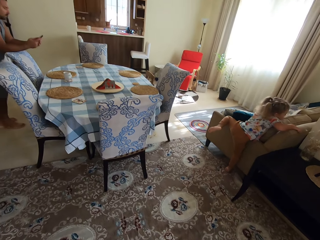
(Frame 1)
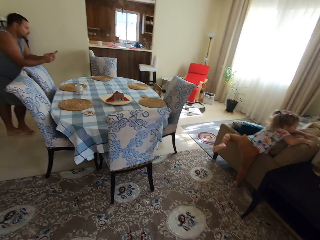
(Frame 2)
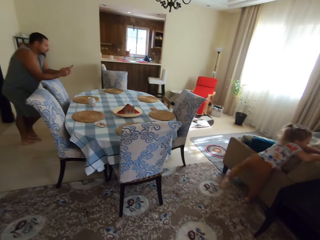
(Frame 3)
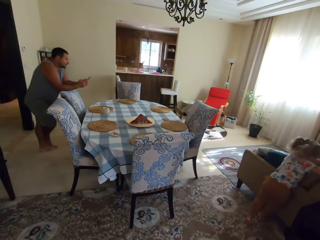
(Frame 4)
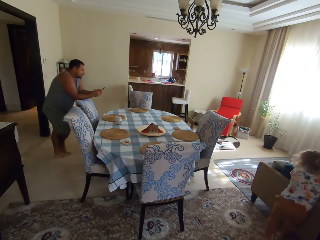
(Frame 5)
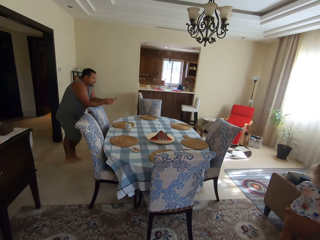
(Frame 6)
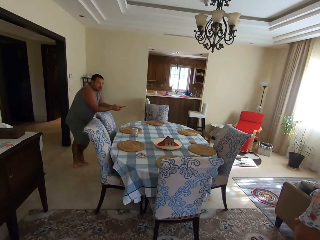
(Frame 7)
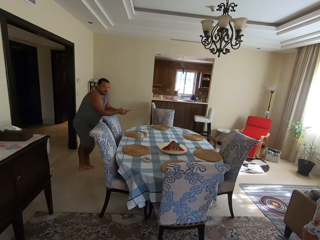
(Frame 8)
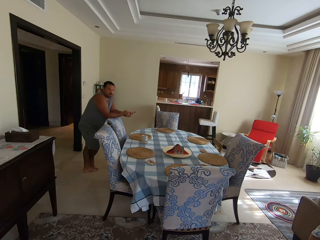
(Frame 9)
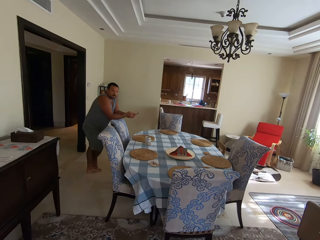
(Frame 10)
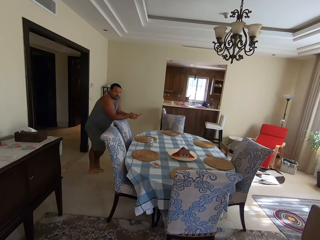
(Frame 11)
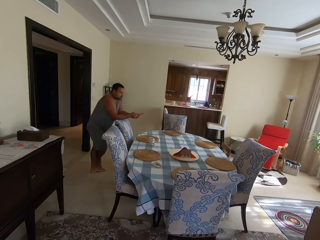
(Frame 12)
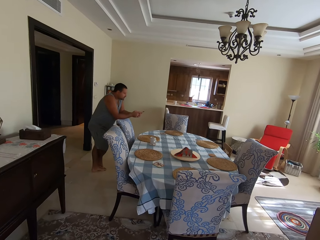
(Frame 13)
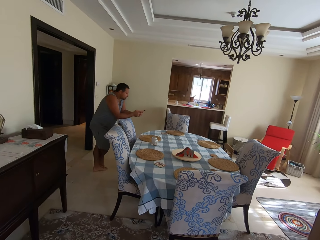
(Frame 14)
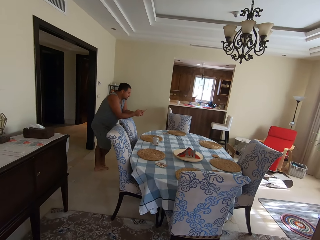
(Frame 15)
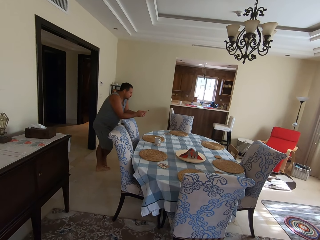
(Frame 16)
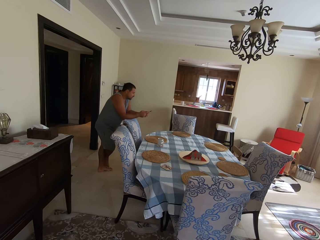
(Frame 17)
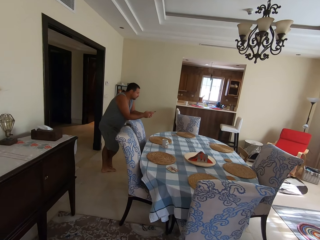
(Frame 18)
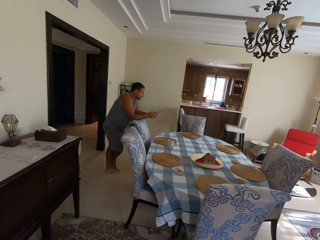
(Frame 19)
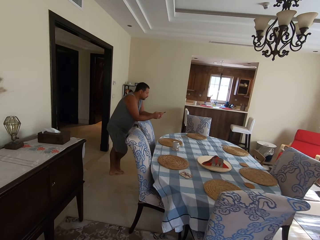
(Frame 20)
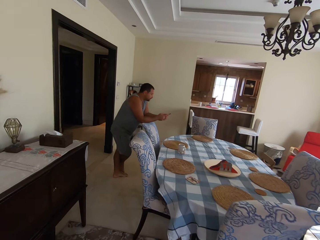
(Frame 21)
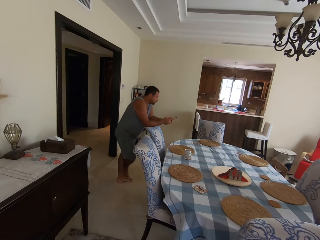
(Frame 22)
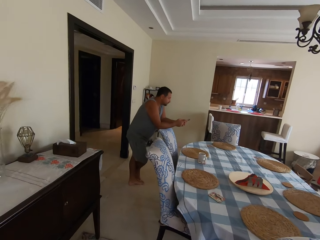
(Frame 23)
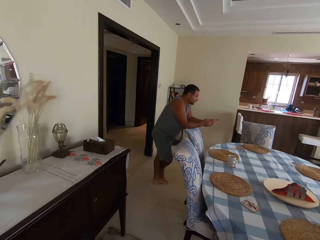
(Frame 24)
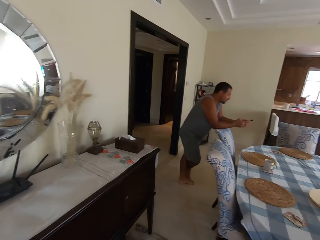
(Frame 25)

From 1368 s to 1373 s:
A man operates the phone. The camera wearer talks to the man. They talk to the man again. They walk.

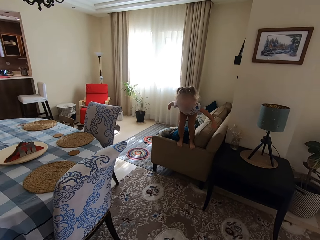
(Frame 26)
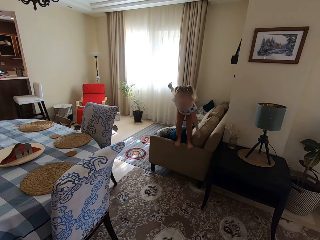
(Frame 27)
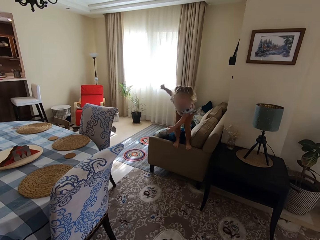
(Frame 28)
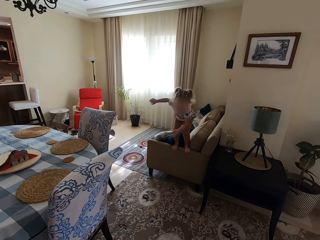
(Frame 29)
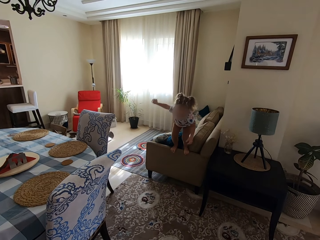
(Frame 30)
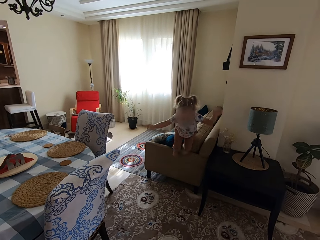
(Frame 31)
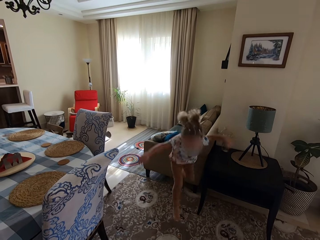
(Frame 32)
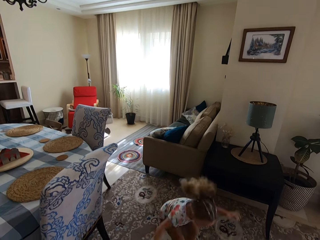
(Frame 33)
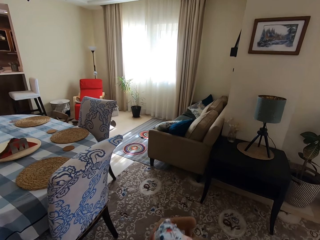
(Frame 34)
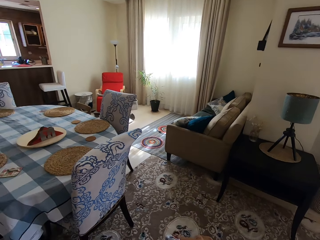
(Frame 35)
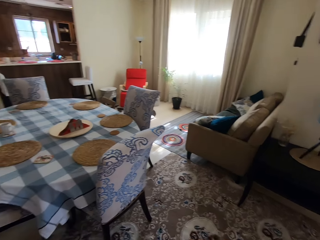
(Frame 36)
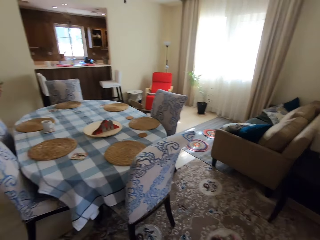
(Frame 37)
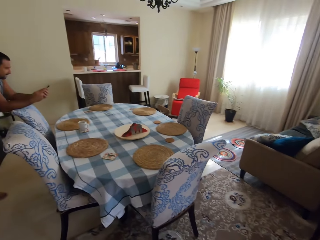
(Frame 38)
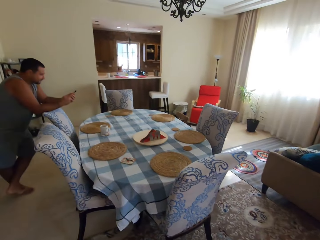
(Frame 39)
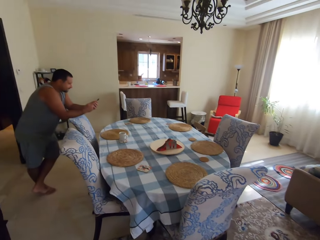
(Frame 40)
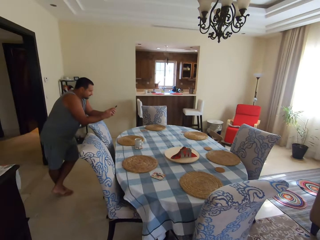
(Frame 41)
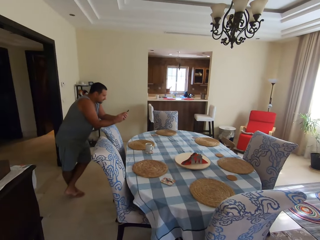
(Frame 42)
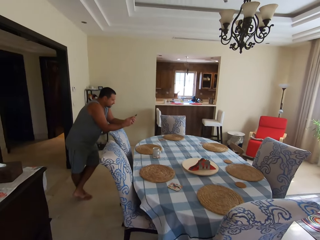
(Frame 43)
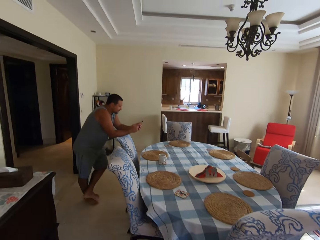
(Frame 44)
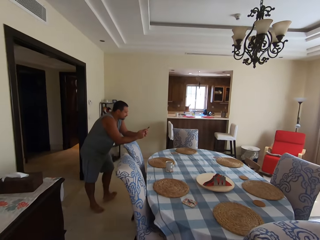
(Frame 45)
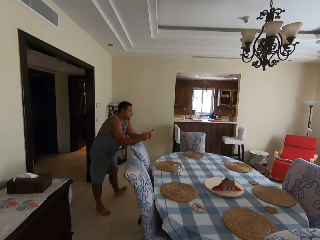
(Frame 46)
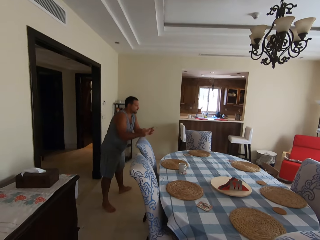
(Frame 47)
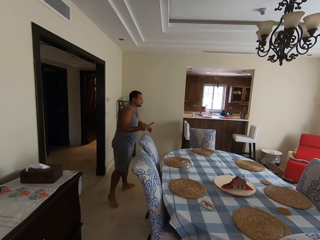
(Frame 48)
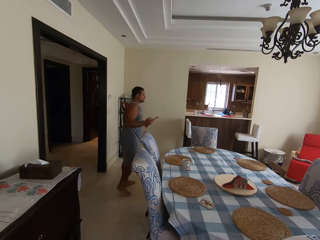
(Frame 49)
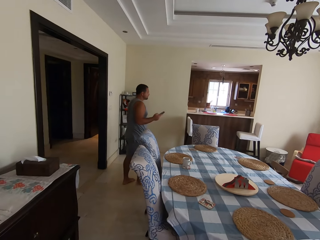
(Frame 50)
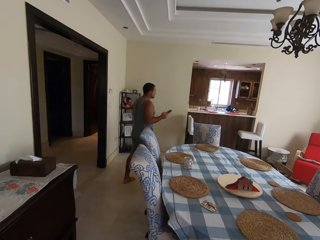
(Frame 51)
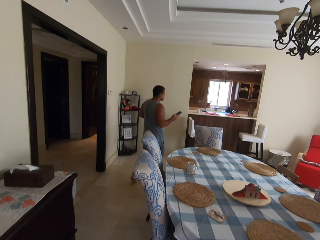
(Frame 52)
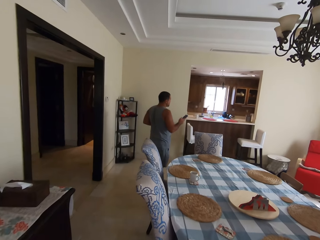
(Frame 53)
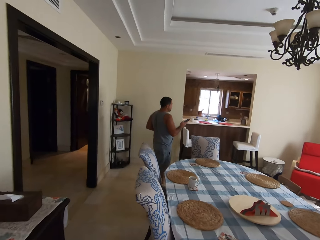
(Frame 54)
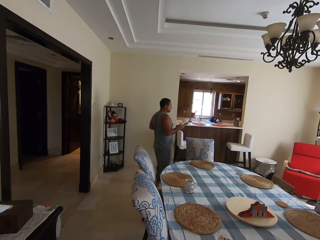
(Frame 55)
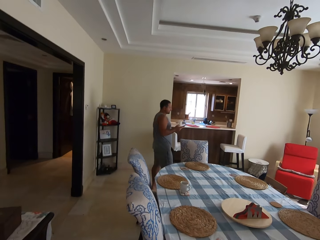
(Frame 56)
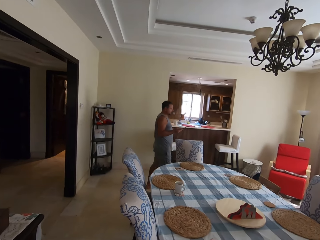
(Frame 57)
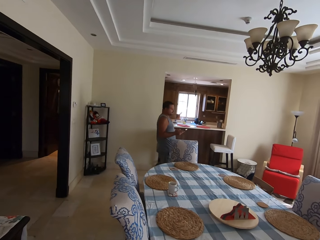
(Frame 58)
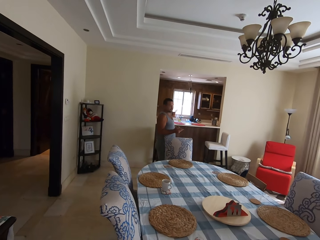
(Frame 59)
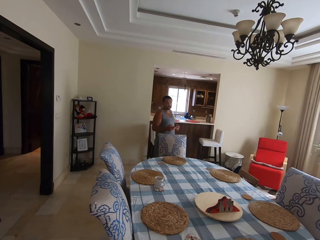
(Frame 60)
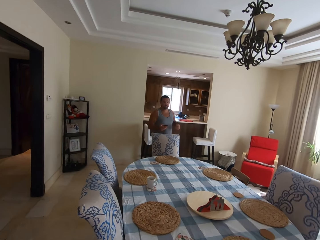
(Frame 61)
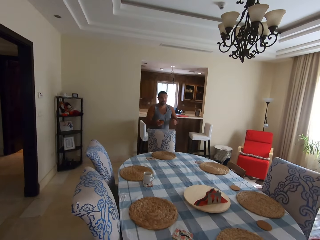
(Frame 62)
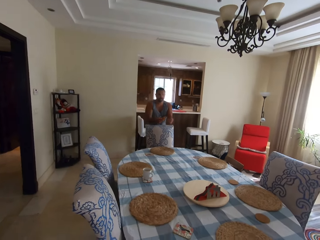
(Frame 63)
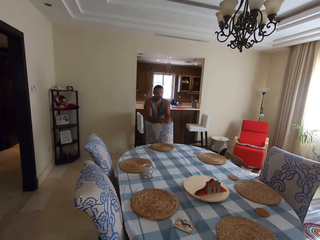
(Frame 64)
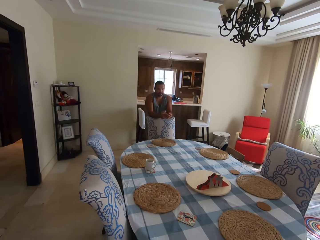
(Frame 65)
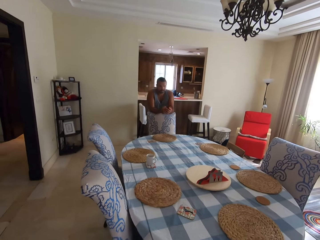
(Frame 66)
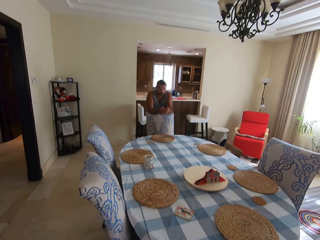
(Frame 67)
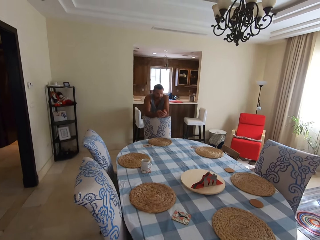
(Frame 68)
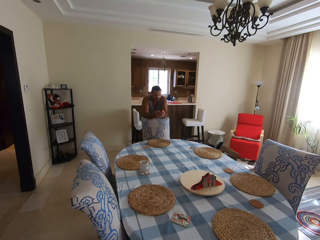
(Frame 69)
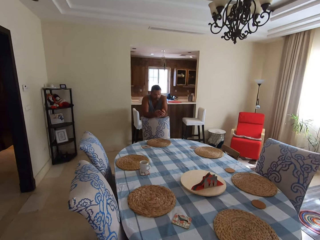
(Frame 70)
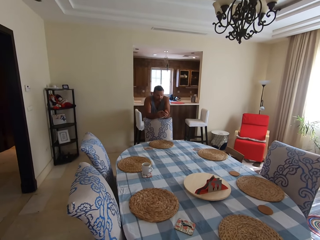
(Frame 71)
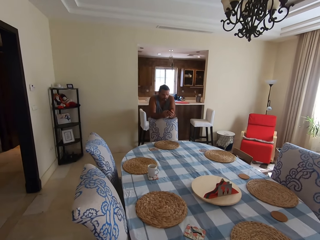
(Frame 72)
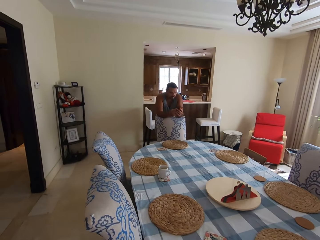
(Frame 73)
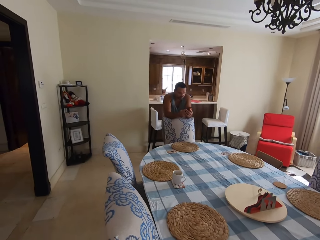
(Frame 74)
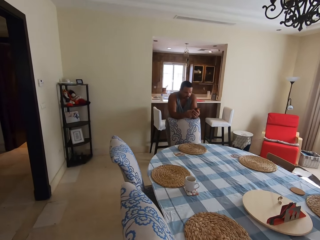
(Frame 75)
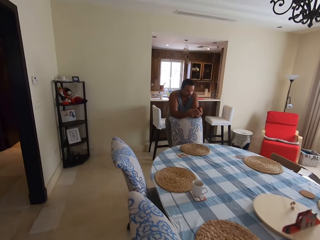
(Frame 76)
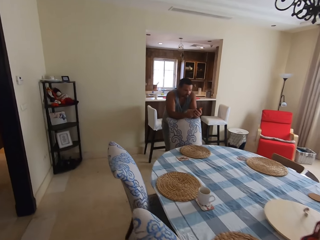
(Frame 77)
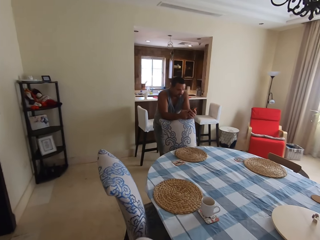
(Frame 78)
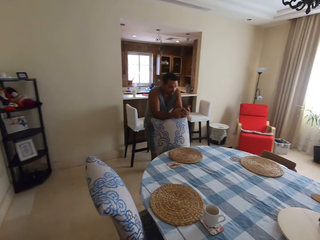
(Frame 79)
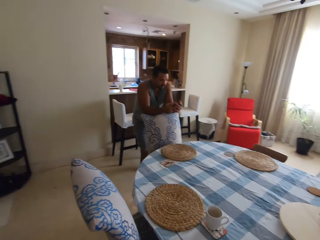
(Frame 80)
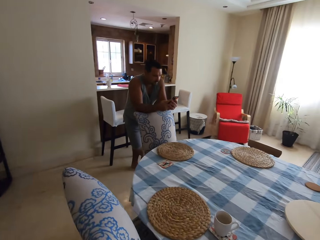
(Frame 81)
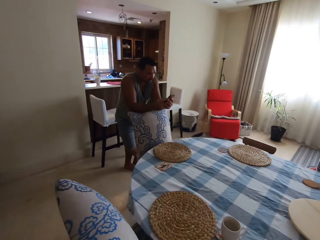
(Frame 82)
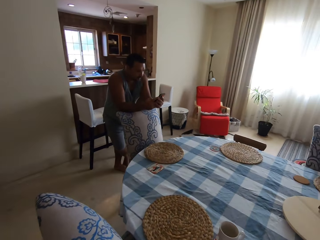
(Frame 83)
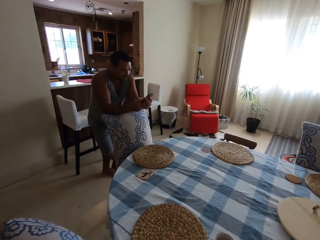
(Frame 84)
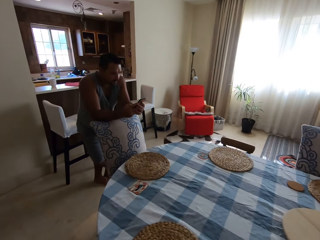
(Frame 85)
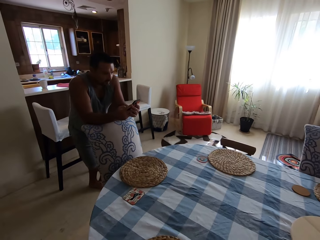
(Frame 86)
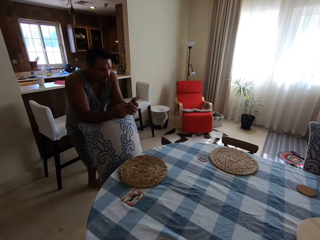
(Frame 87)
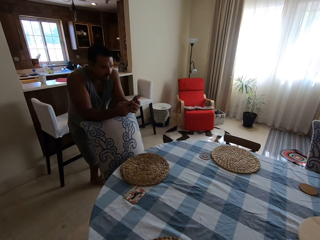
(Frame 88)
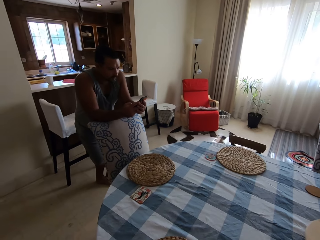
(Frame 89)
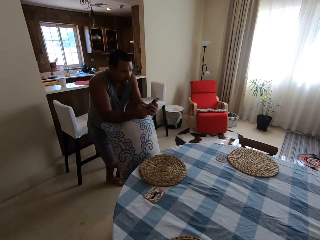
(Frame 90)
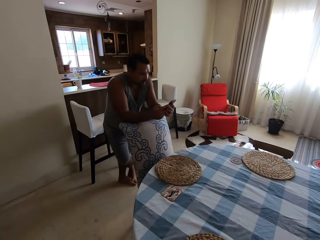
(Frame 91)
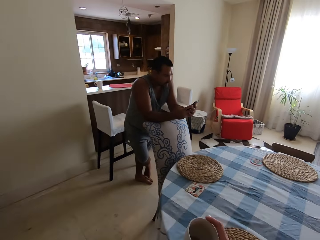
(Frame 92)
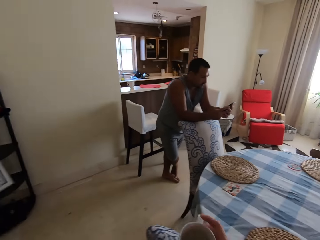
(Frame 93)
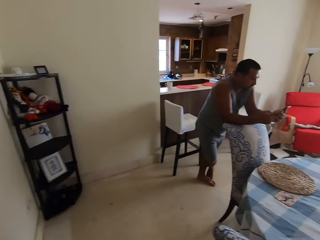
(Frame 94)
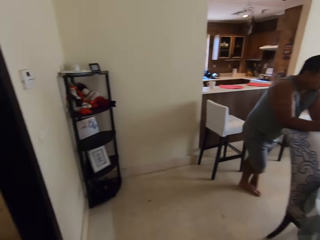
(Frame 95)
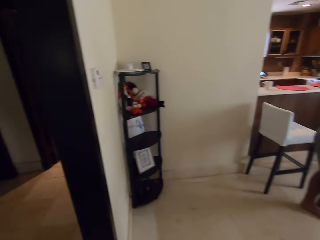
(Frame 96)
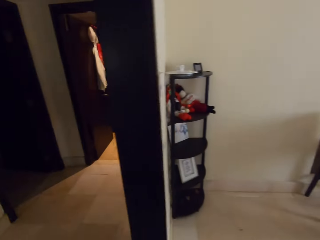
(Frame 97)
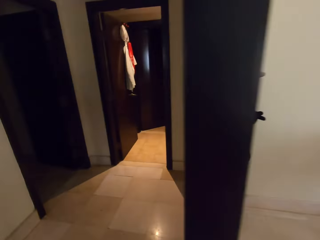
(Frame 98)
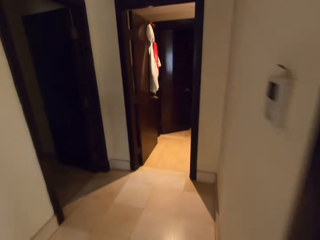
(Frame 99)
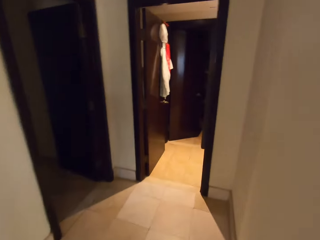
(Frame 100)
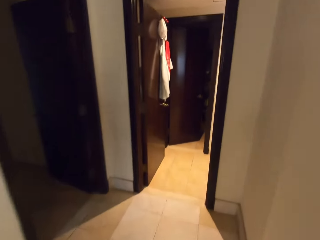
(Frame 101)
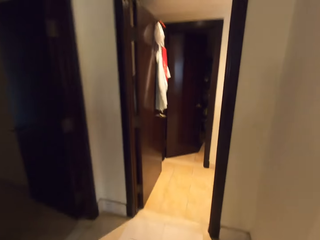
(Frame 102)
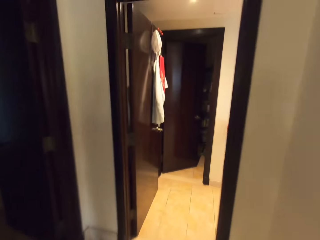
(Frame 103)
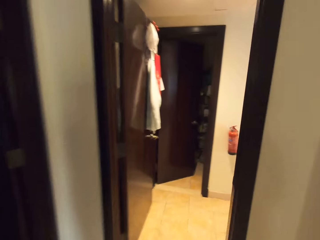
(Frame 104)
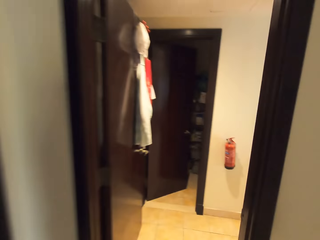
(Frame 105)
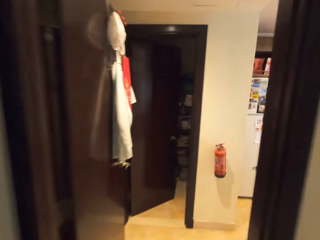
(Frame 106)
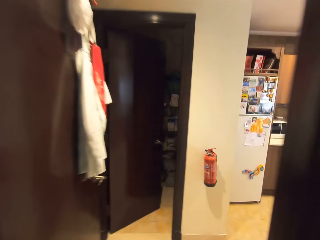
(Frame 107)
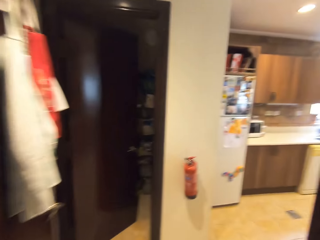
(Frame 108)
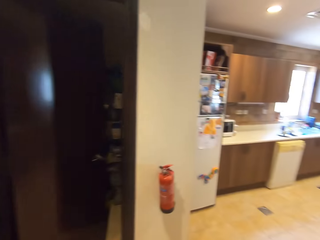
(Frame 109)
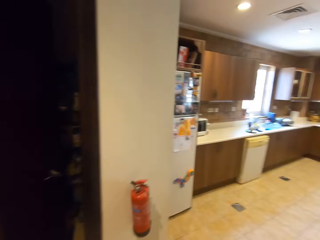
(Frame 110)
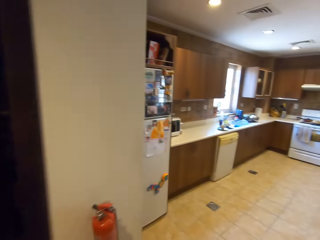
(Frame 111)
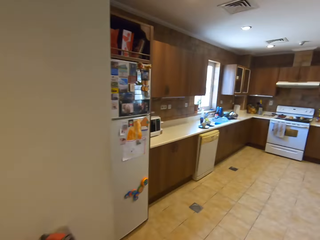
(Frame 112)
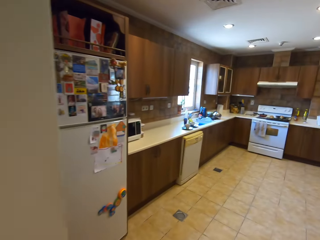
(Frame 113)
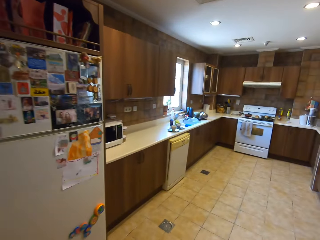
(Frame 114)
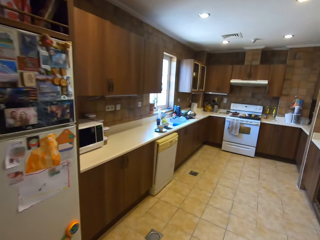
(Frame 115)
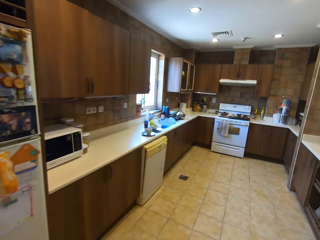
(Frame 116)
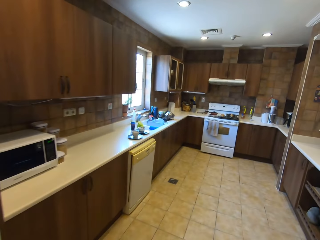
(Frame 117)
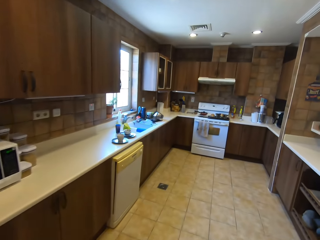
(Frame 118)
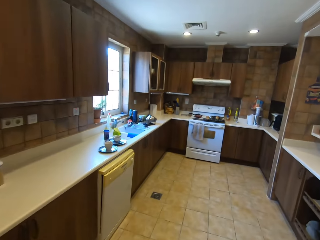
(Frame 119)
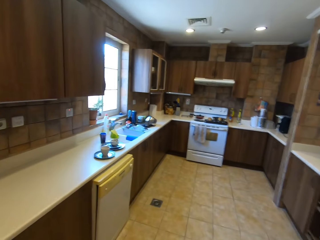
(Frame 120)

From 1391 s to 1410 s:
A child talks to the camera wearer. The child jumps on the floor. The camera wearer talks to a man and looks around. The man looks at the phone. The camera wearer talks to the man. The man walks in the room. The camera wearer walks in the room and talks to the man. They walk. The man talks to the camera wearer.
